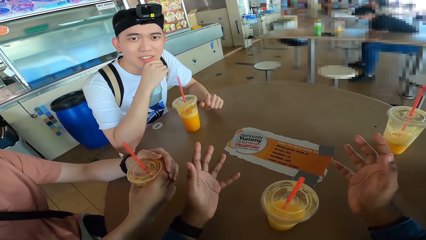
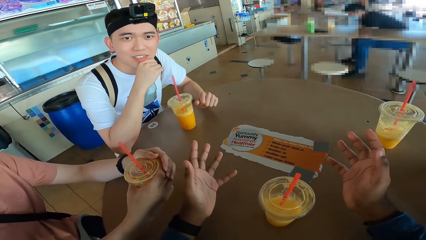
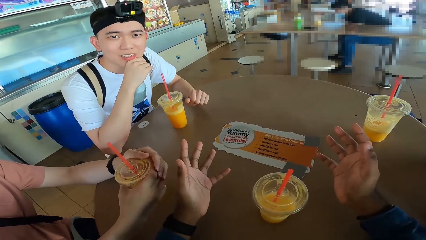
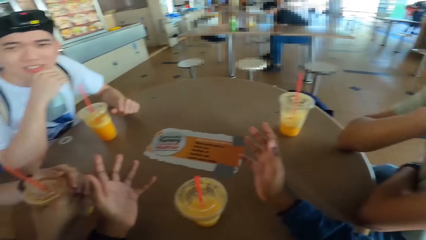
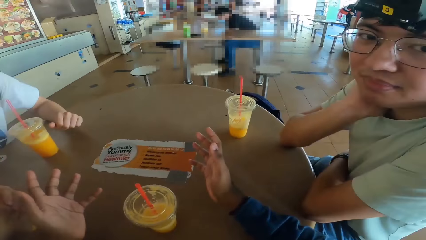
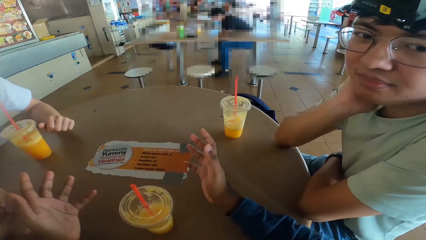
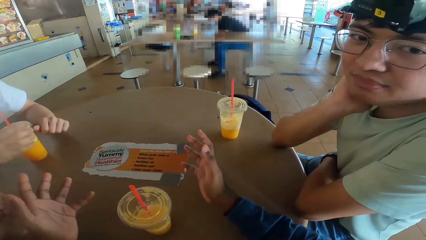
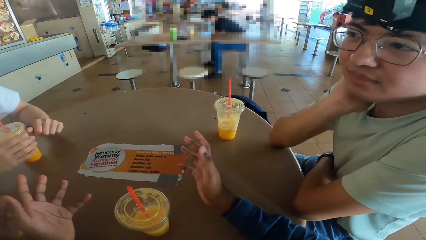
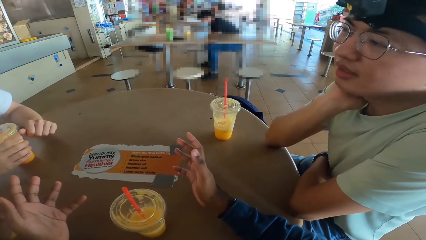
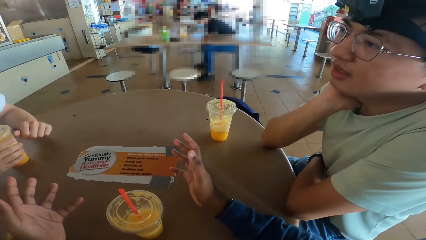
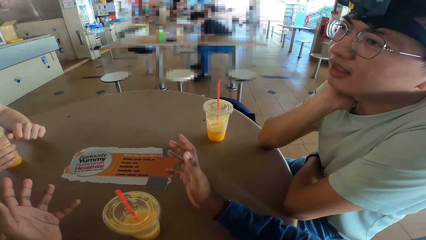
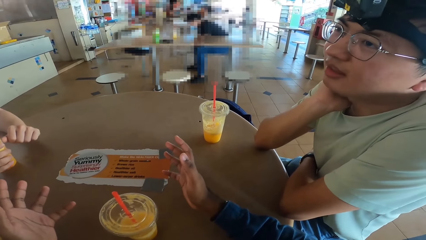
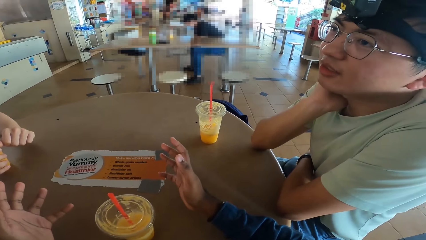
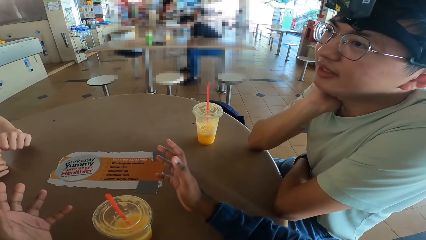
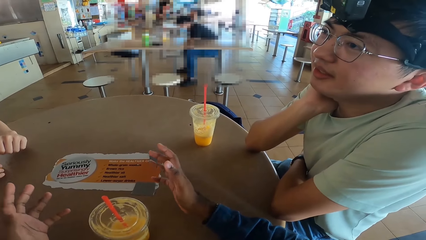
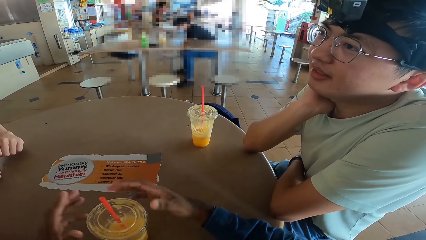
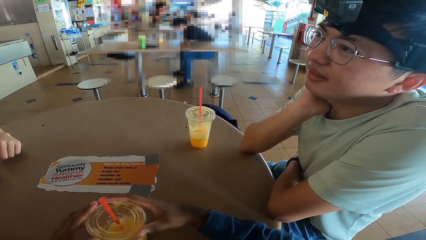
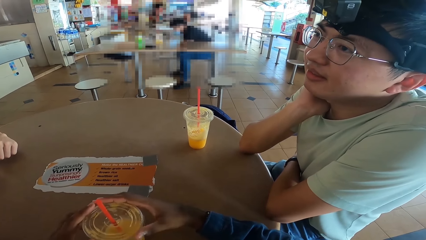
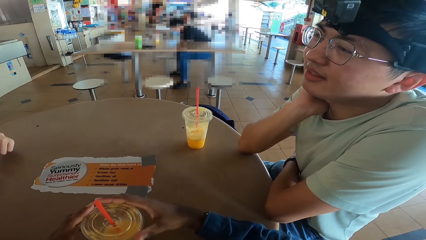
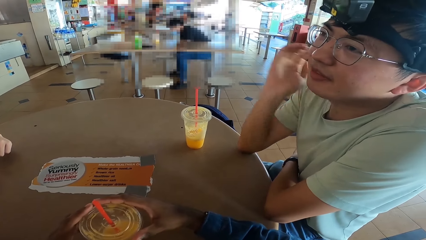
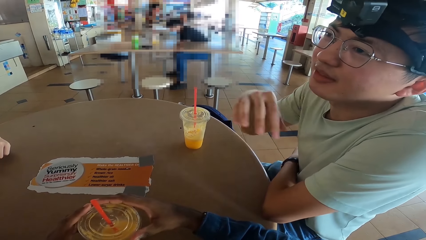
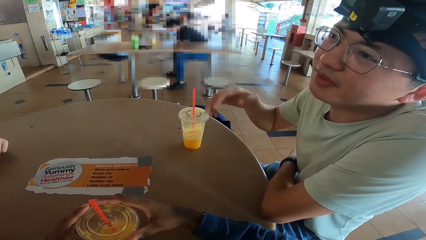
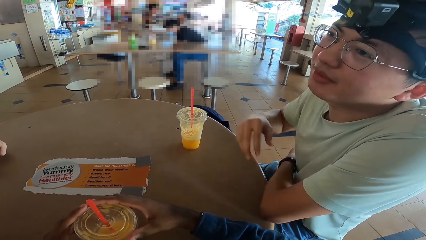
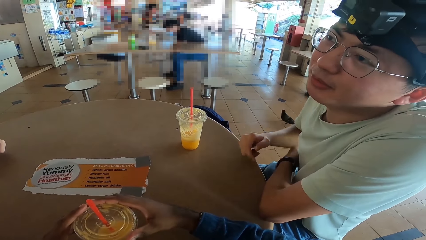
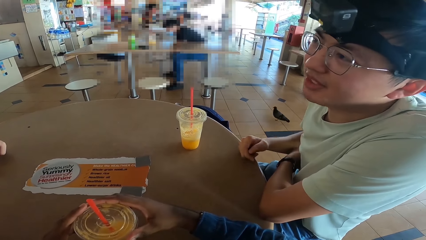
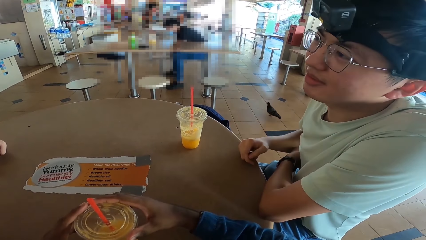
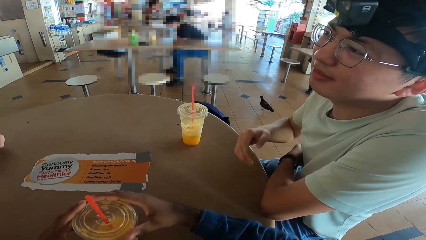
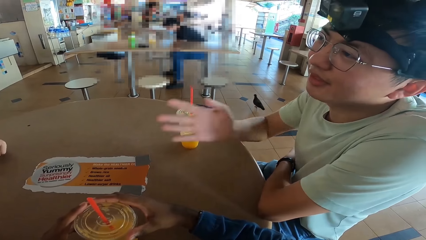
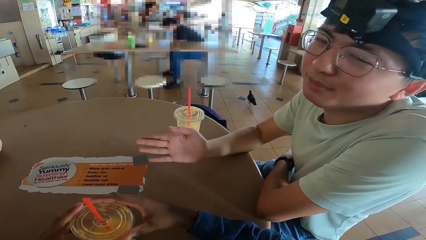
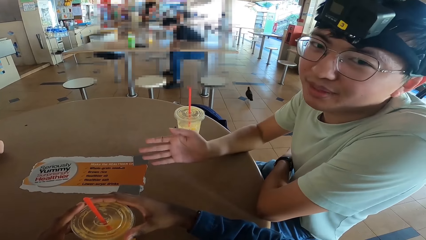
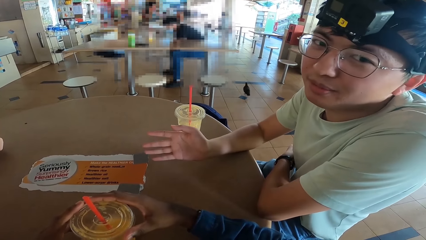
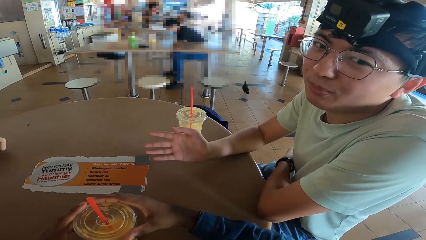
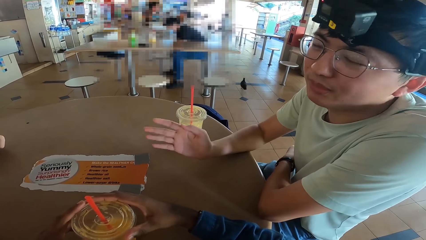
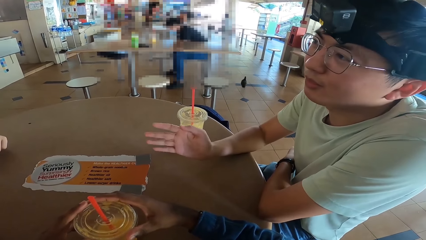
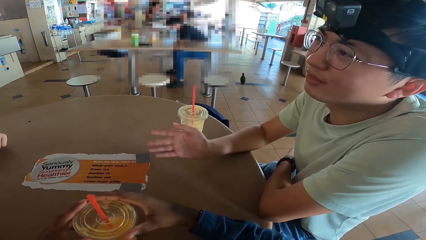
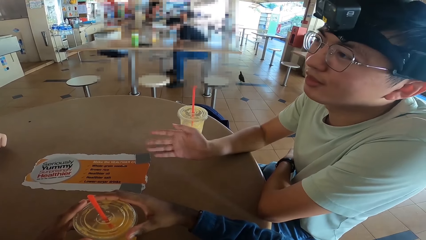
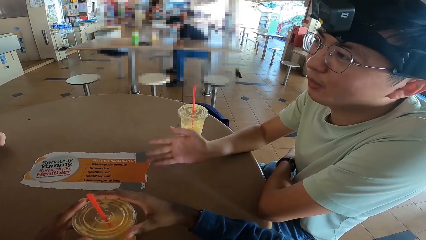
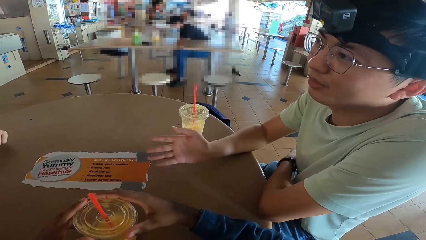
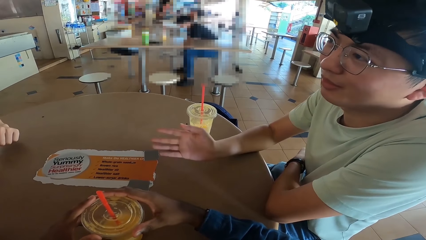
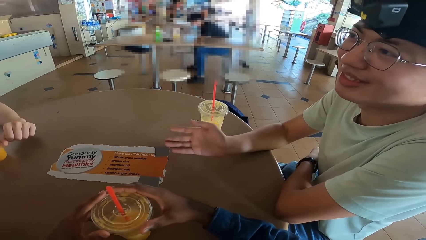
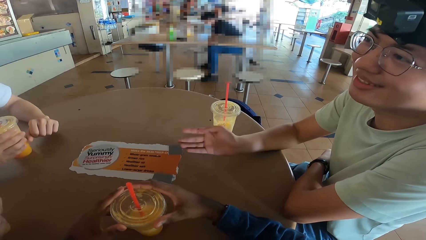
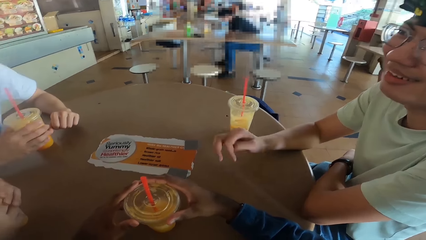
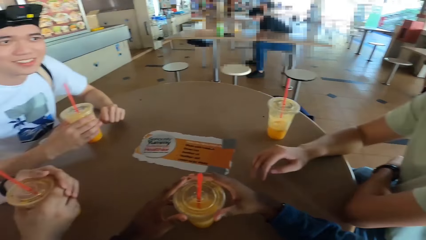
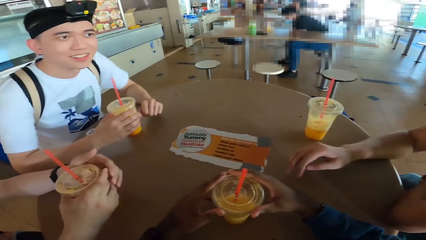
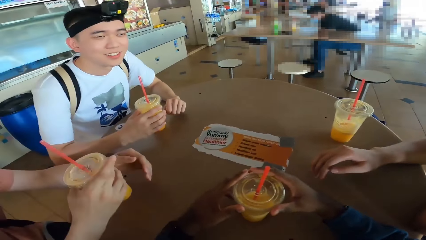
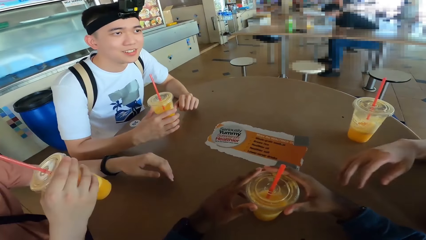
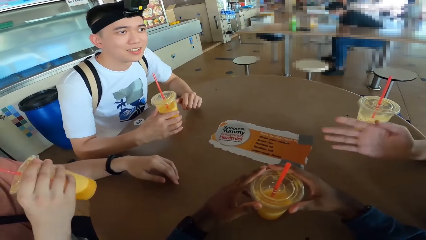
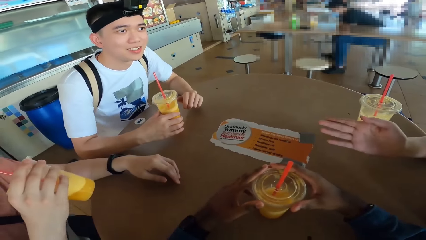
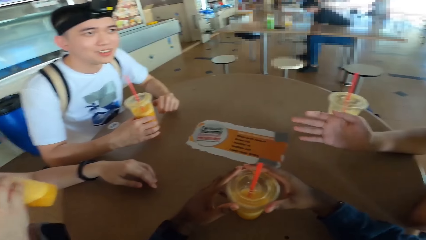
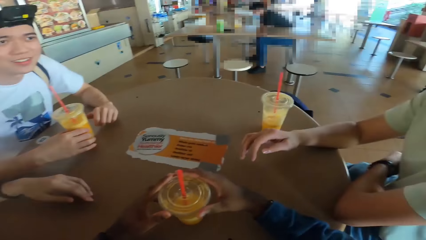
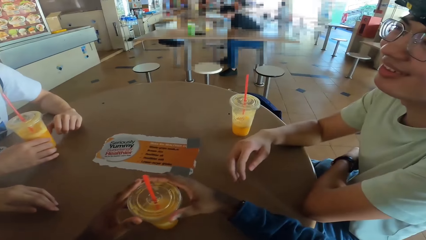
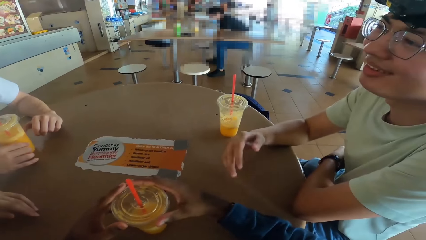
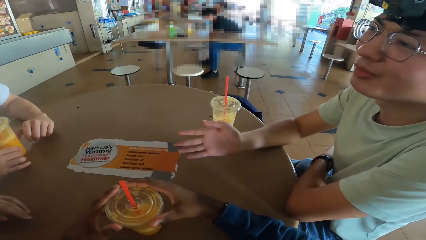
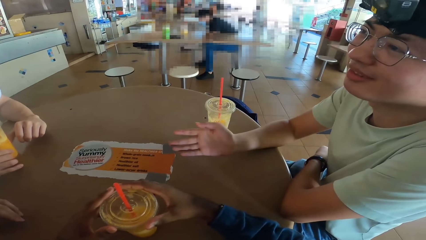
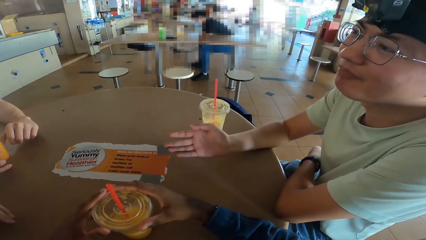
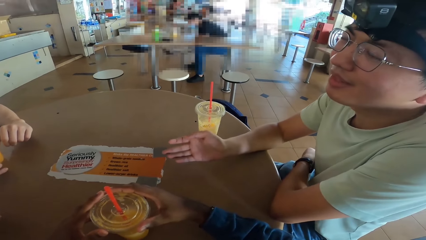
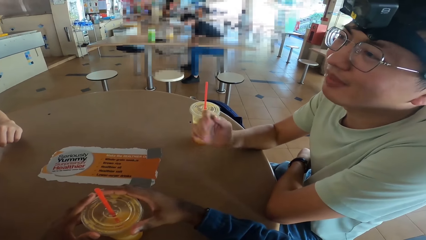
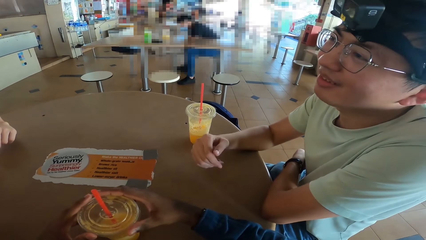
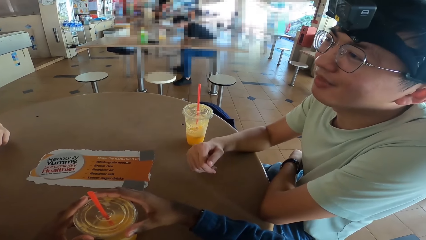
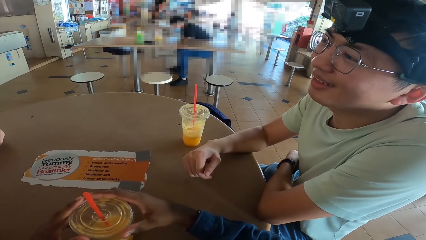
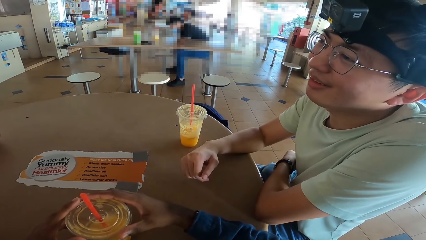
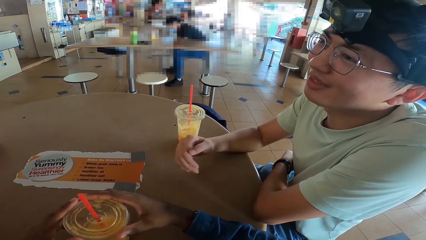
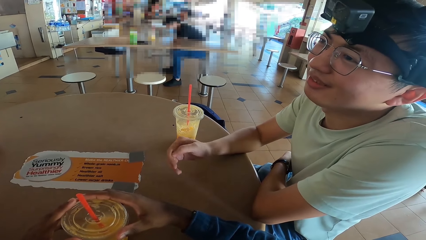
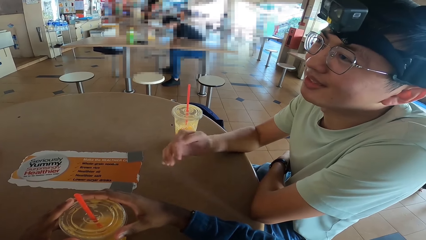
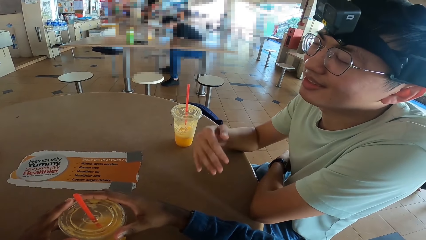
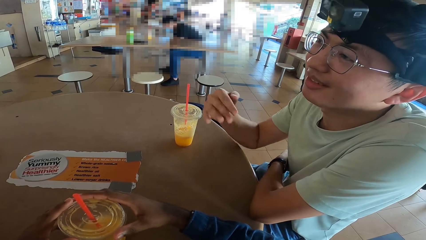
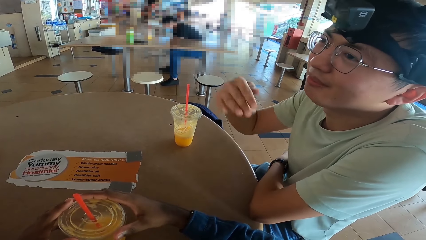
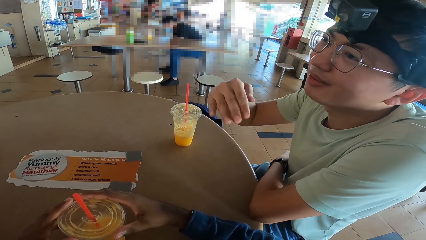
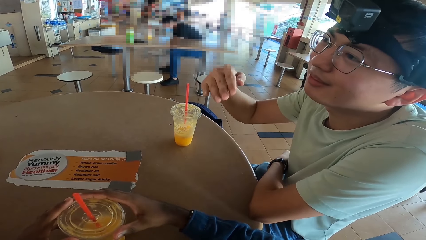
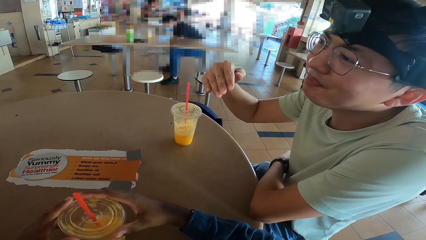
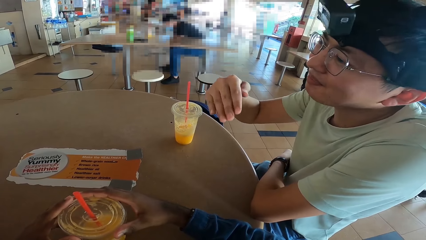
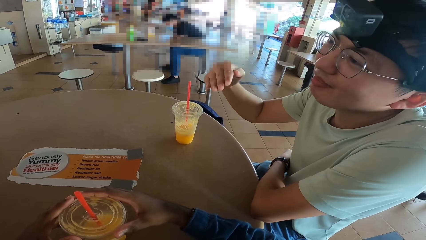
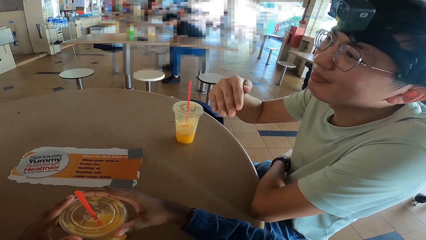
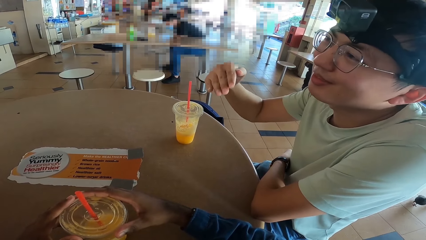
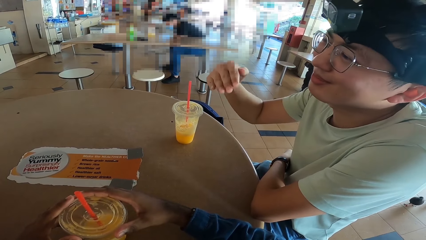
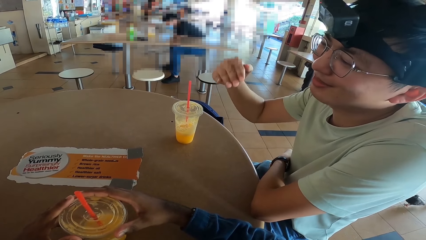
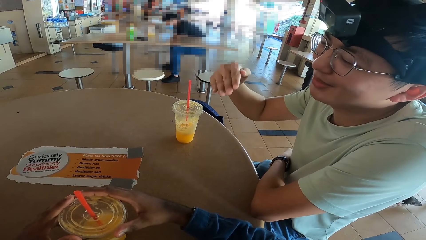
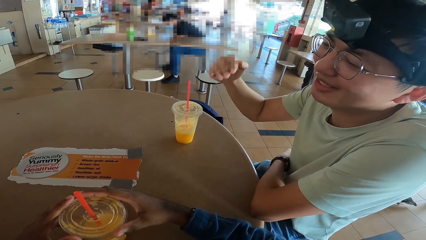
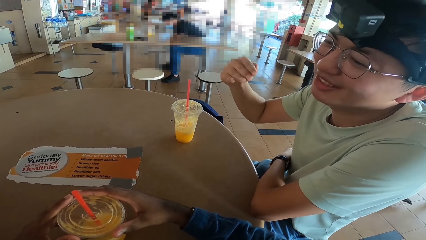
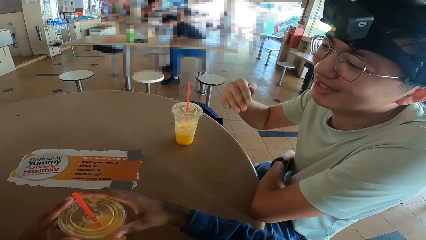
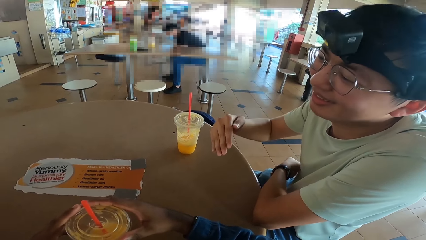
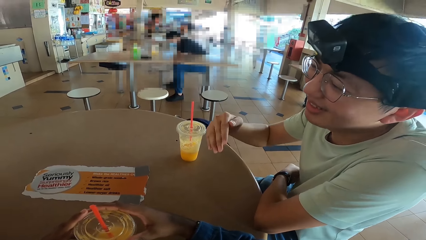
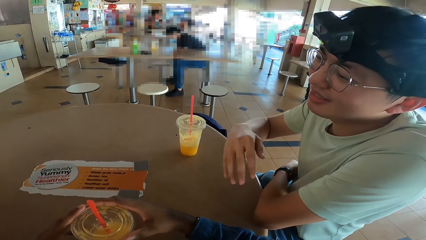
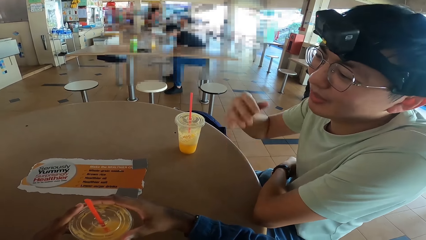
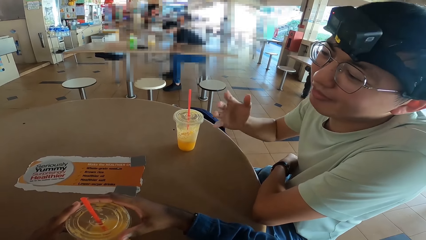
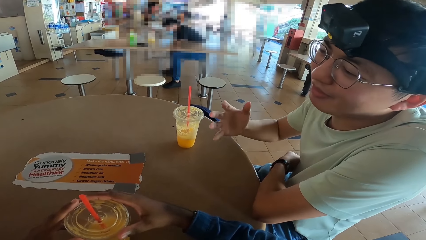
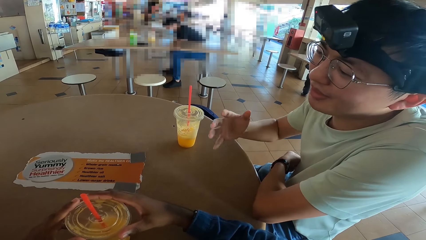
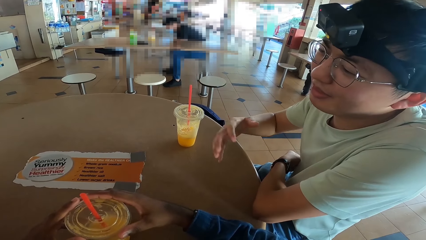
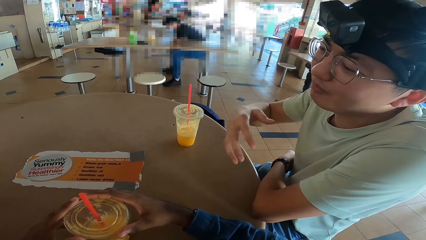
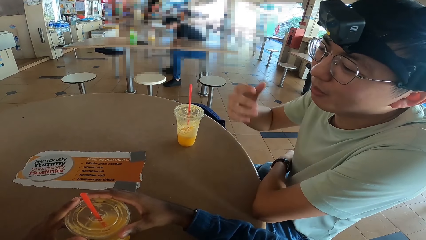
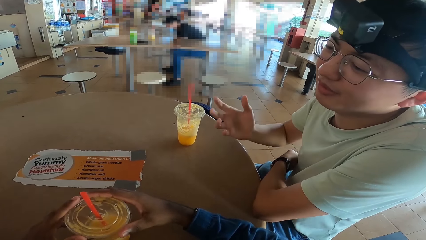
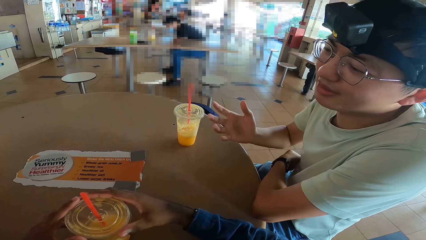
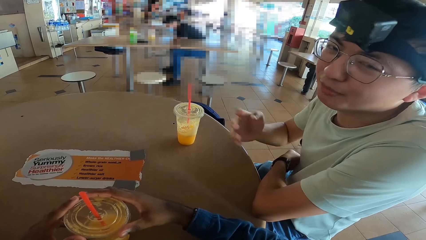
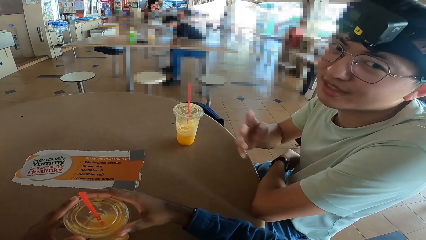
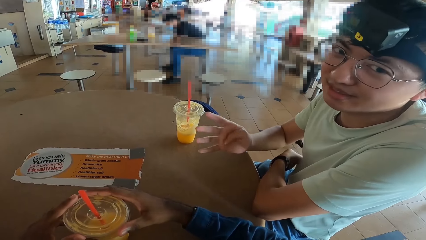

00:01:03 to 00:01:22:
The camera wearer looks around. A man converses with the camera wearer. Another man sips juice. The first man converses with the camera wearer.
